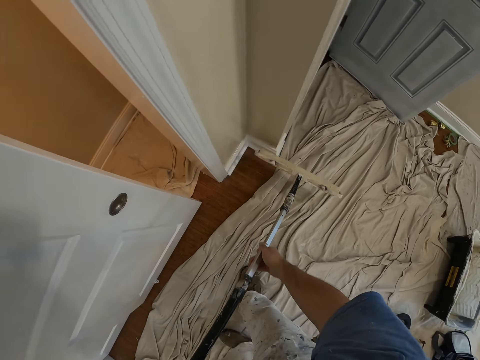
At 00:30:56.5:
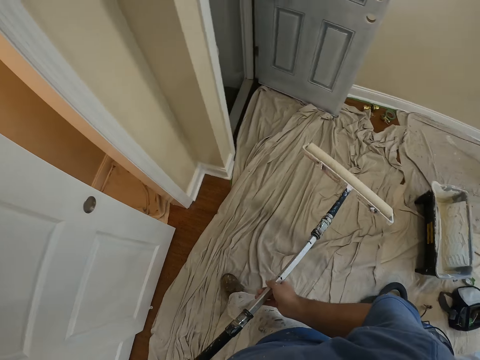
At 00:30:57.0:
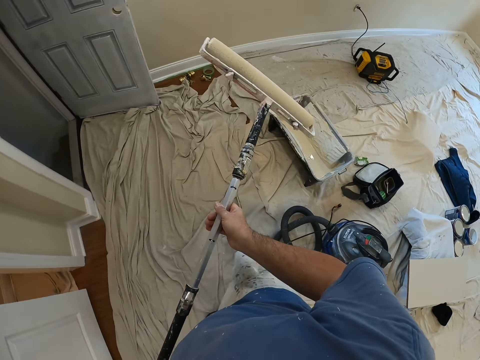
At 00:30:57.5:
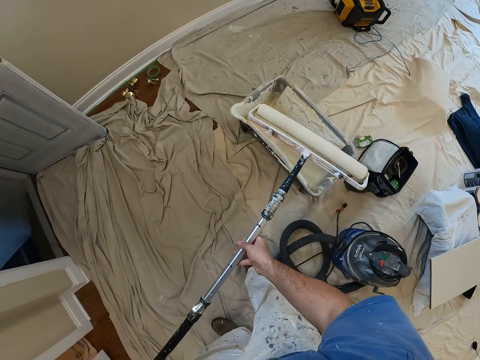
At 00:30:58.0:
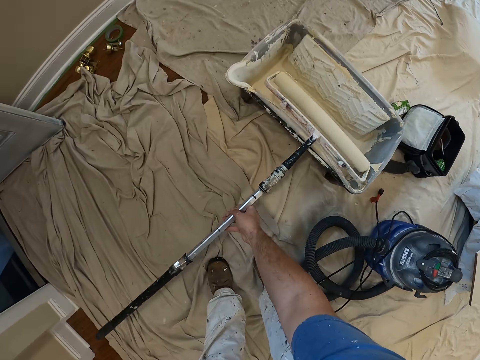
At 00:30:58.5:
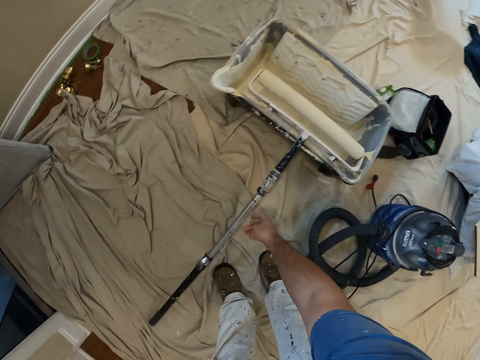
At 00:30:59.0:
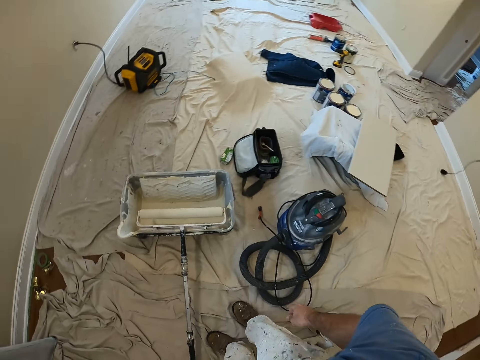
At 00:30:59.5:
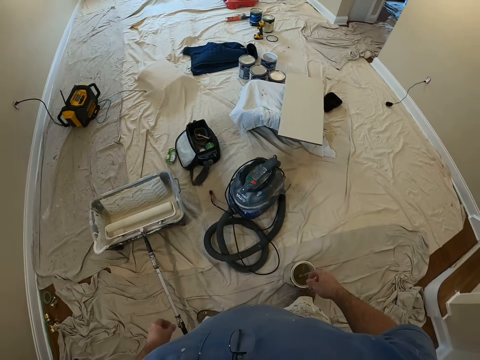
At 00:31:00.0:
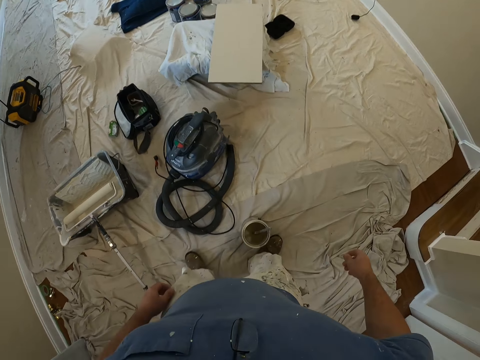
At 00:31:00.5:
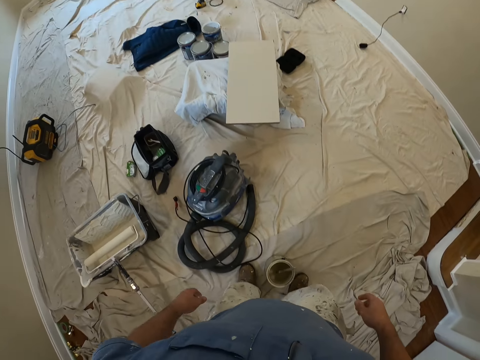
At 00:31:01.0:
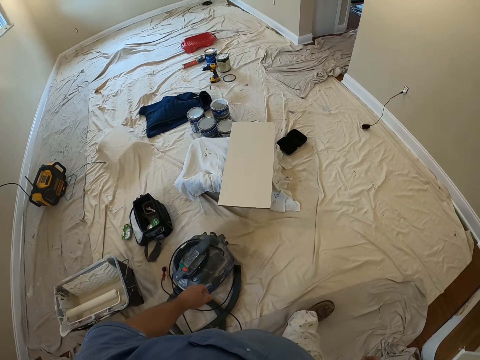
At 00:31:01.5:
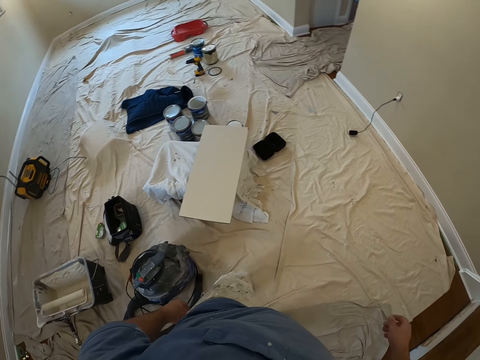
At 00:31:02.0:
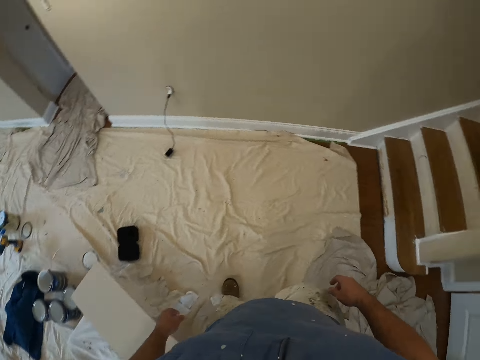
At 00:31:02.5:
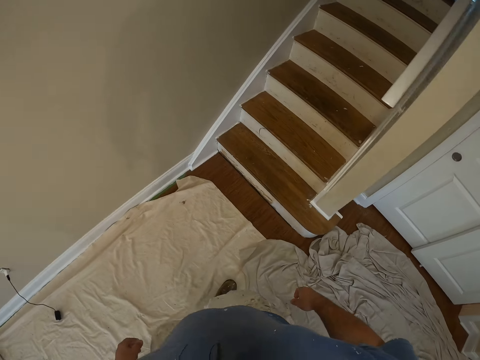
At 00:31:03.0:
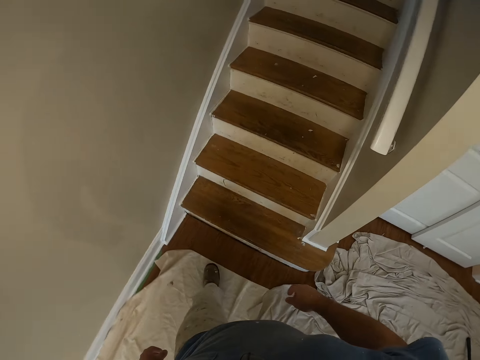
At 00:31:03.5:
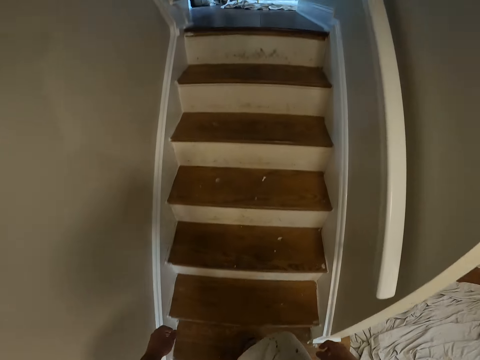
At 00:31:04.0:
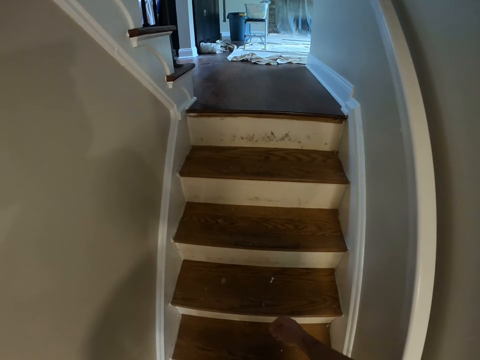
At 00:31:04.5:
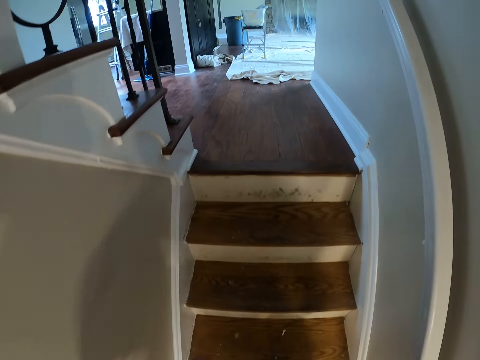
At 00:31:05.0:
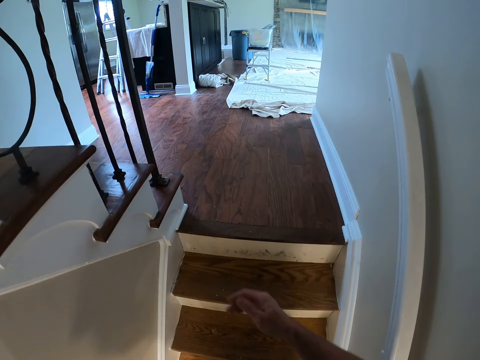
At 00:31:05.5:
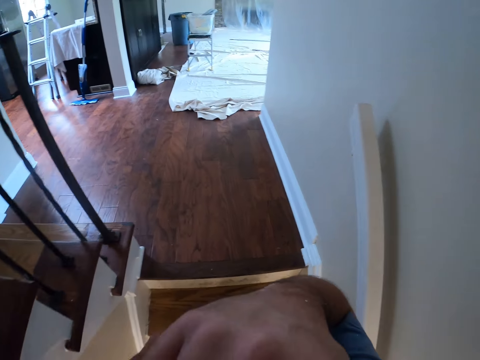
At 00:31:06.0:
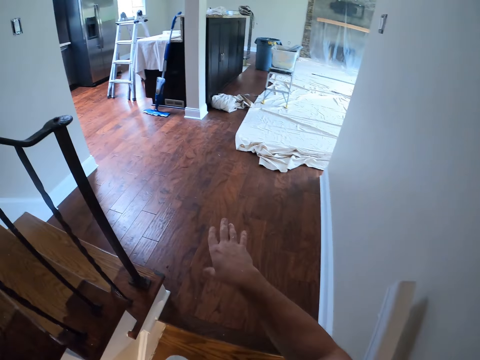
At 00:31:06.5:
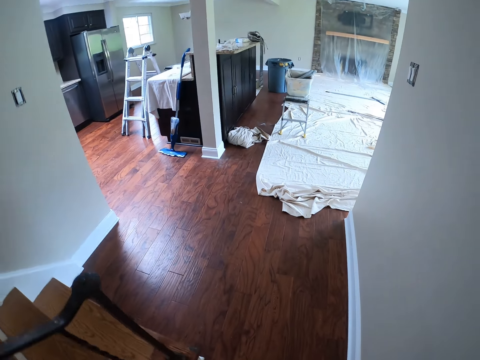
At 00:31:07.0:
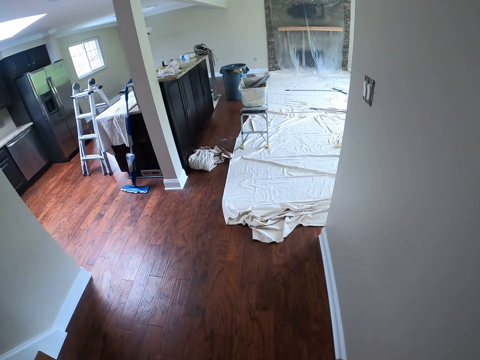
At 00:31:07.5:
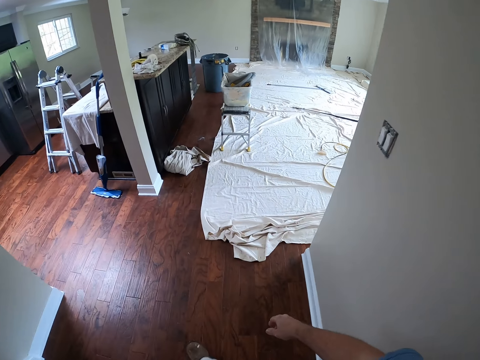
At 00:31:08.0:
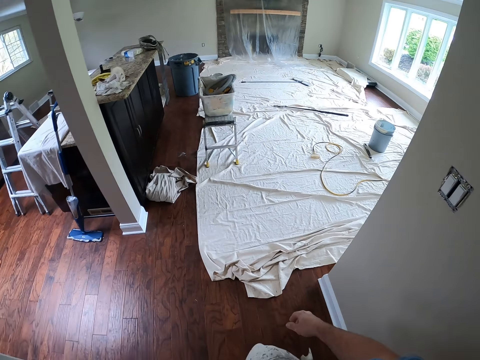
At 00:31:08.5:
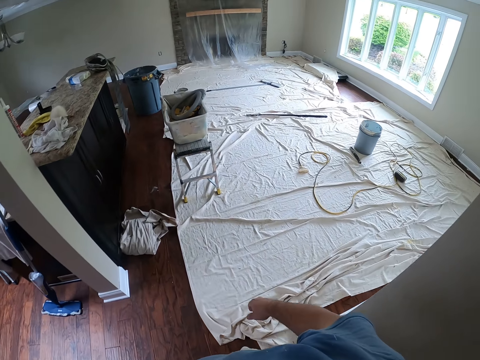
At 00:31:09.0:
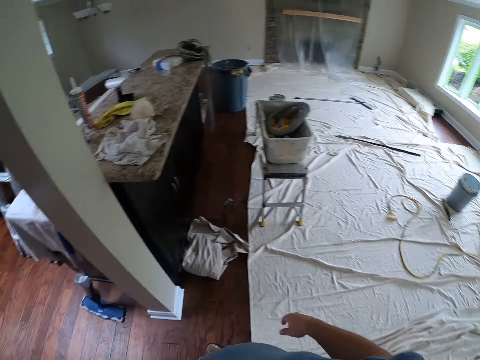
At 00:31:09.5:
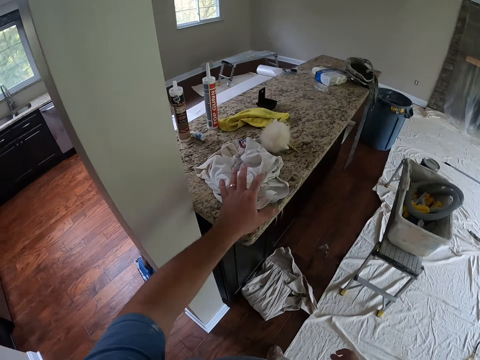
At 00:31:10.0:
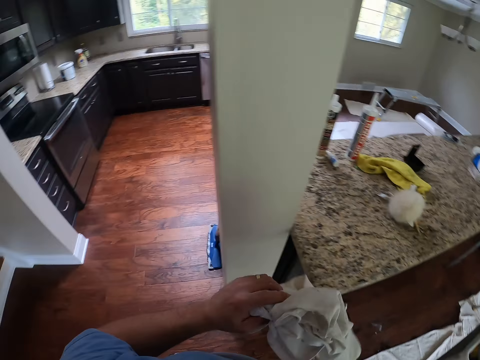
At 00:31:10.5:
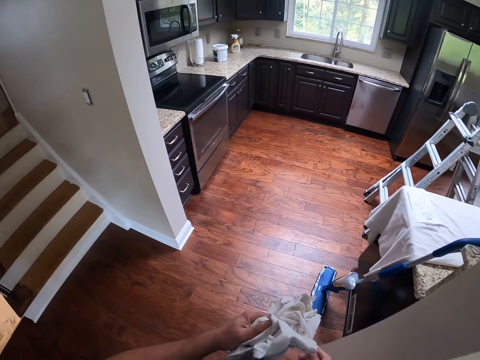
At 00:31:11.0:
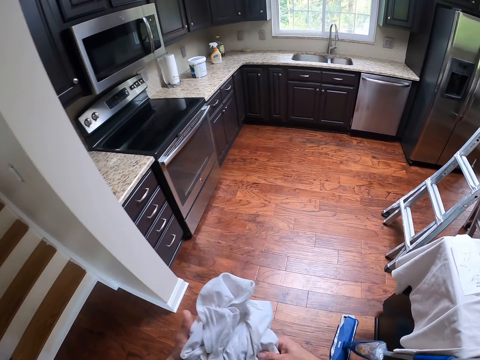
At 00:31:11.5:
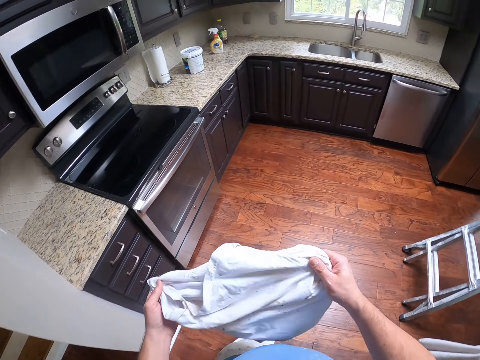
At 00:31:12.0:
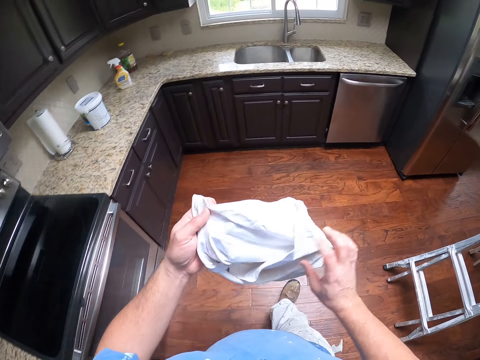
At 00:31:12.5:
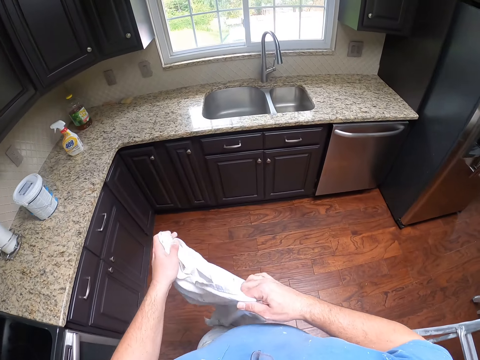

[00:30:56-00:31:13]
The camera wearer drops the paint roller on the paint container. He walks in the room. He climbs up the staircase. He walks in the room. He picks up a rag from the table. He wipes his hands with the rag. He walks in the room.

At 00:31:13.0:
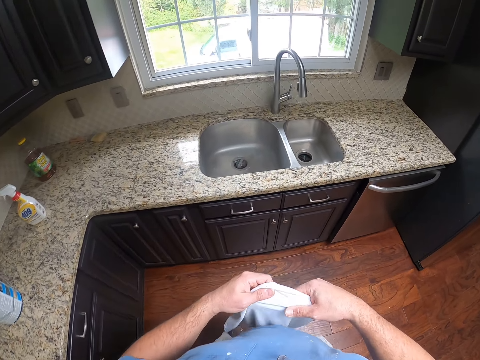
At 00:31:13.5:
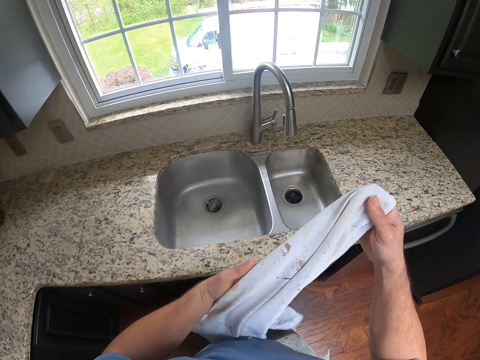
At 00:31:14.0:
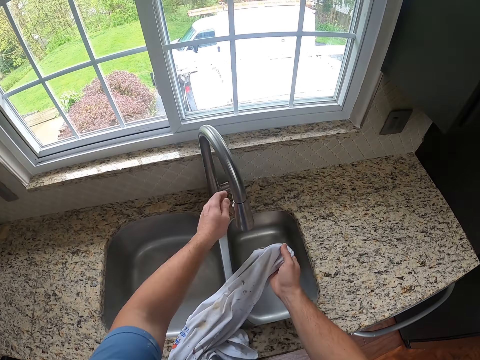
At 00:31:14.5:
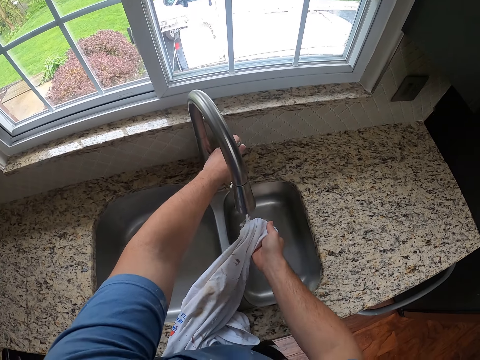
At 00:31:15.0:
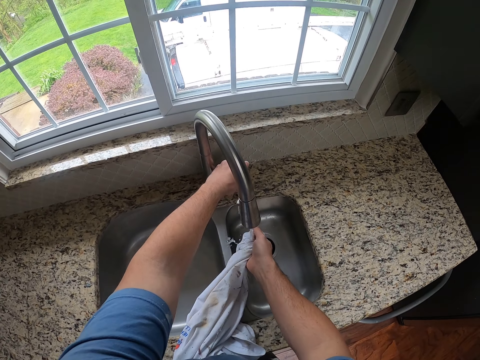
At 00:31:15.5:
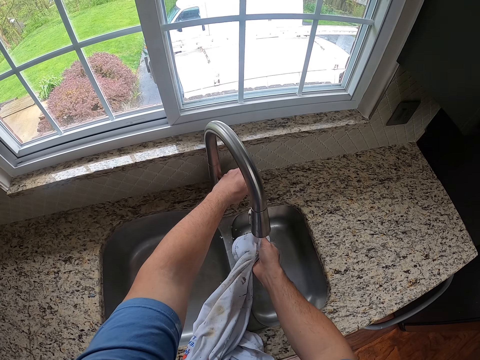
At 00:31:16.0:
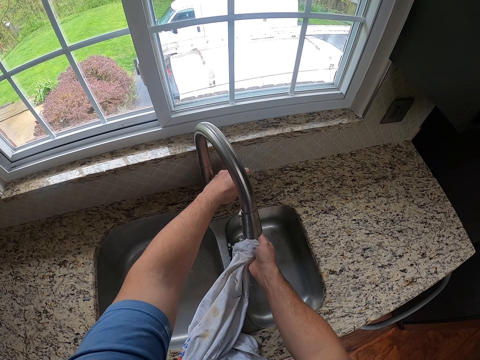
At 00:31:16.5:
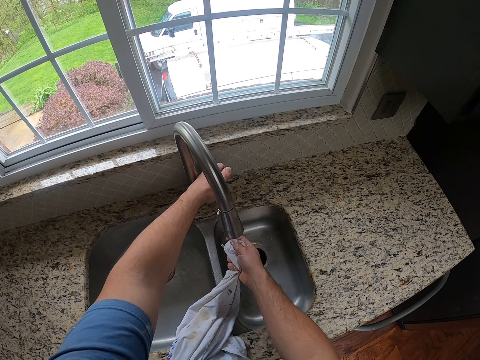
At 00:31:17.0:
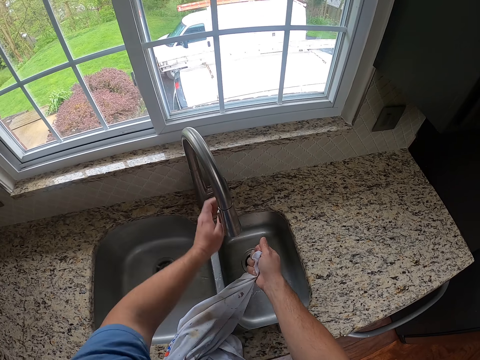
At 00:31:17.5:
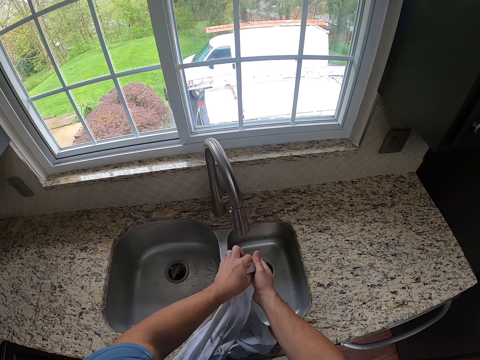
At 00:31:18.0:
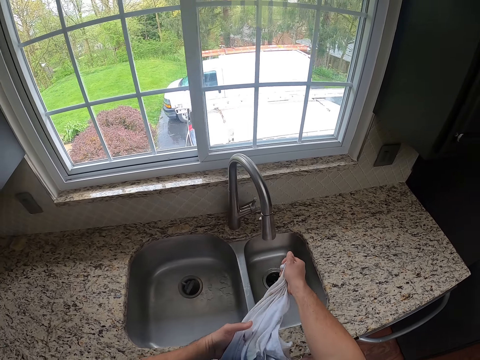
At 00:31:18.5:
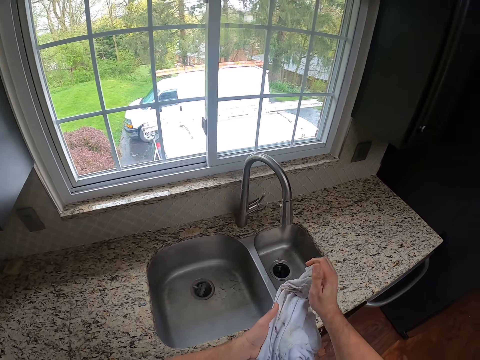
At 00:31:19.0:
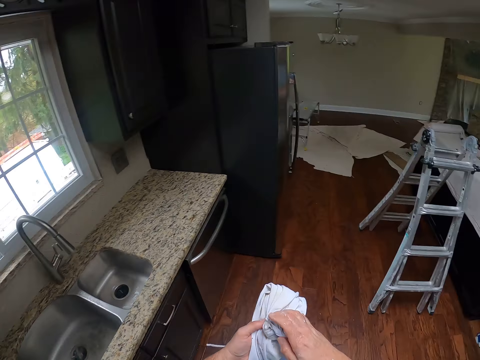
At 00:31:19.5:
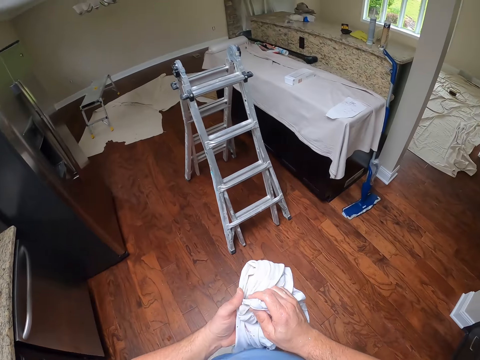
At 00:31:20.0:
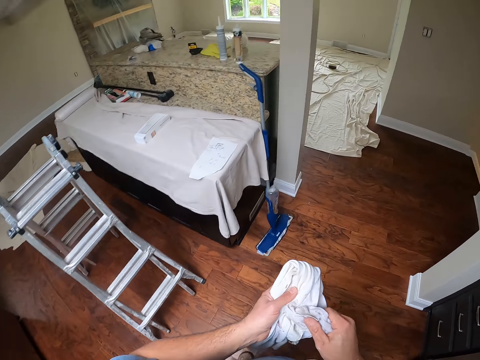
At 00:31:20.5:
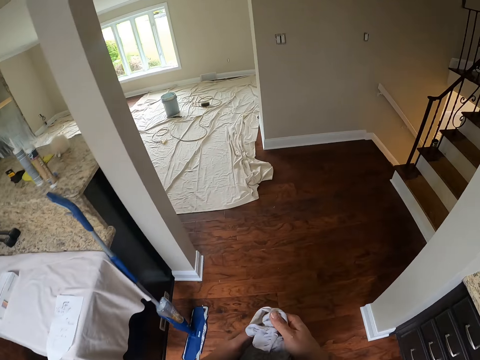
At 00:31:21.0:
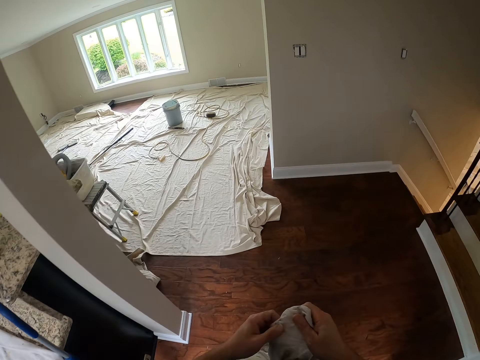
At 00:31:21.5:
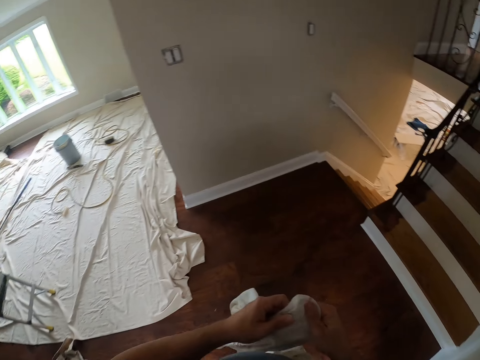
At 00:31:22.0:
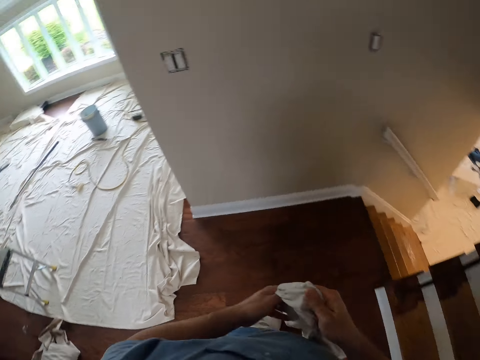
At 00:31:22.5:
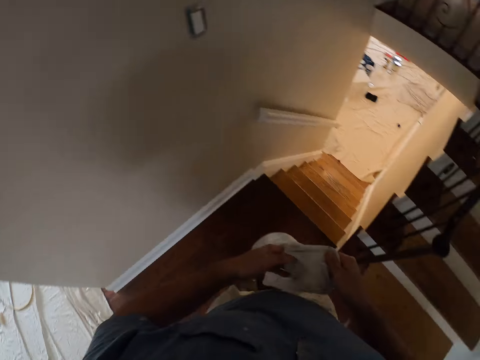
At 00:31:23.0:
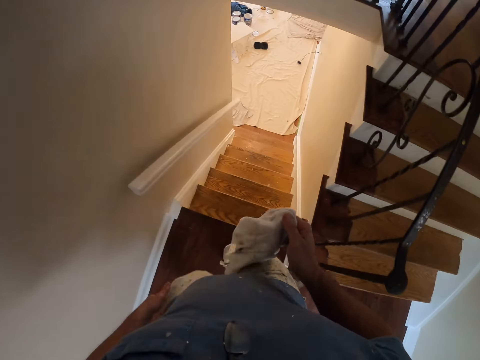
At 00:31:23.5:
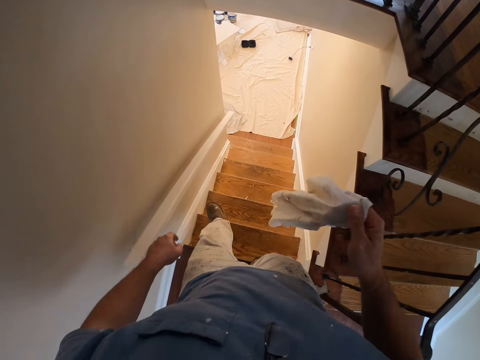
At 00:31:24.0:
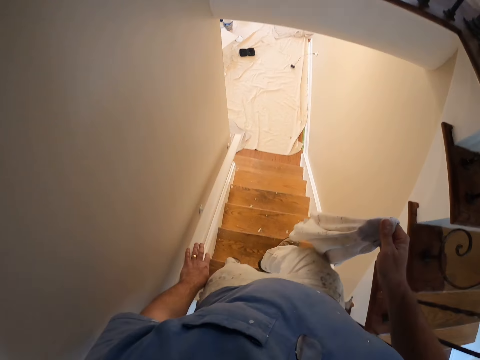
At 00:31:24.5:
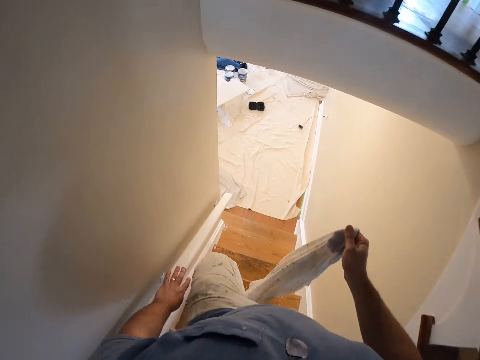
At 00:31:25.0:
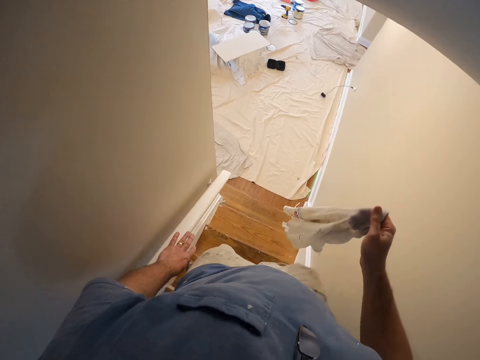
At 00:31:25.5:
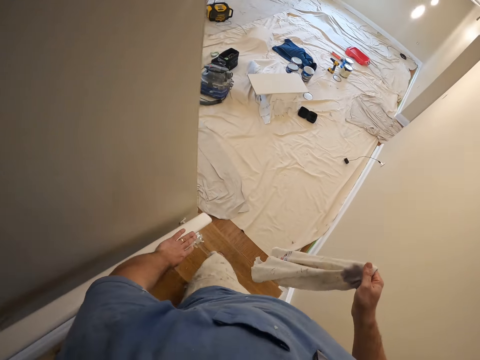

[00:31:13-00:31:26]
The camera wearer wets the cloth or rag from the tap on the zinc. They fold the wet rag. They squeeze out the excess water from the cloth. They walk towards the staircase. They release one hand from the rag. They walk down the staircase.
